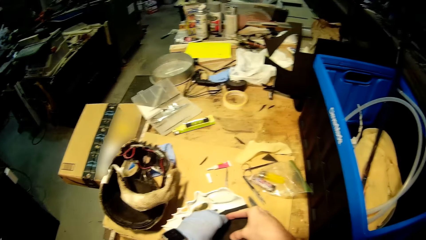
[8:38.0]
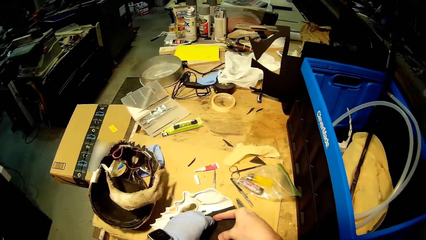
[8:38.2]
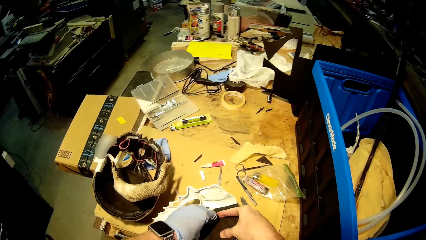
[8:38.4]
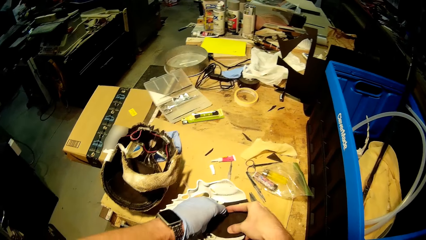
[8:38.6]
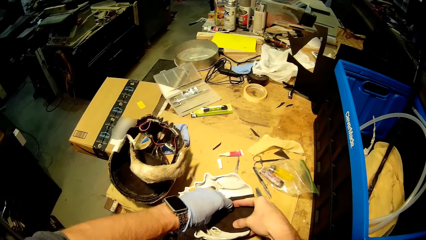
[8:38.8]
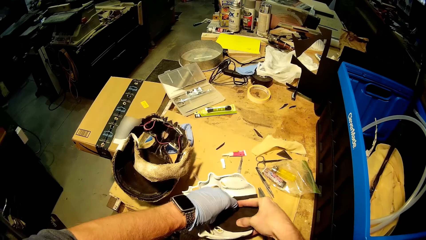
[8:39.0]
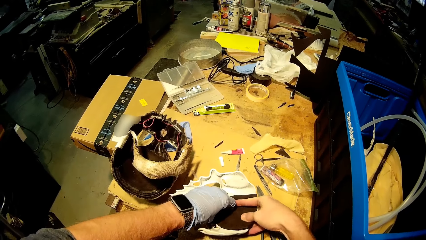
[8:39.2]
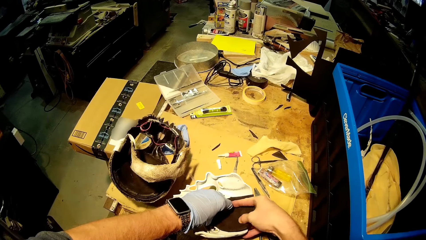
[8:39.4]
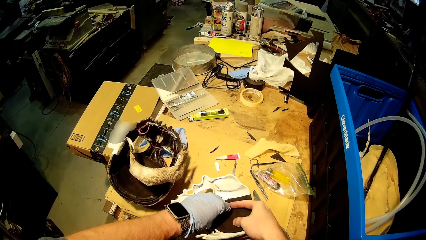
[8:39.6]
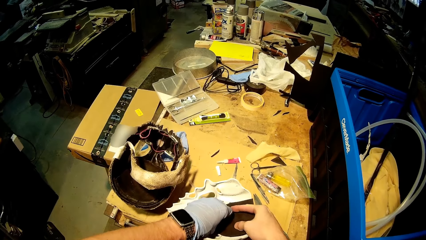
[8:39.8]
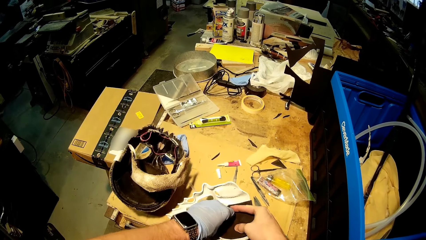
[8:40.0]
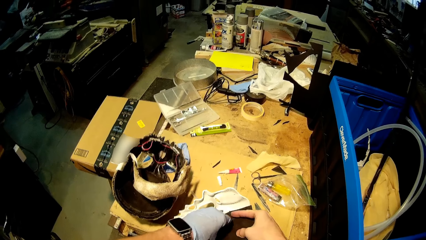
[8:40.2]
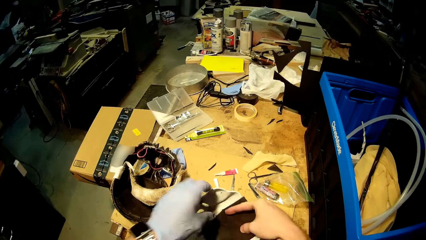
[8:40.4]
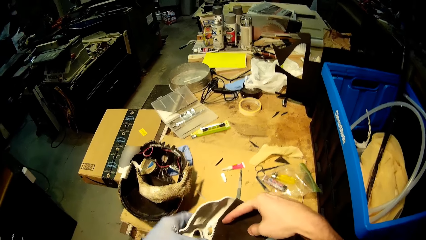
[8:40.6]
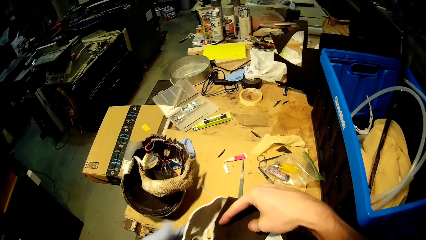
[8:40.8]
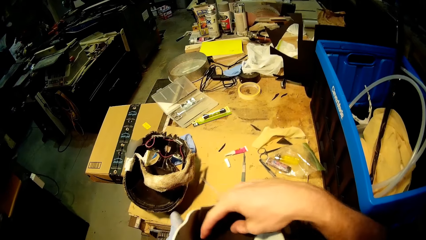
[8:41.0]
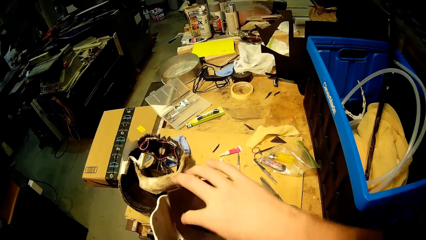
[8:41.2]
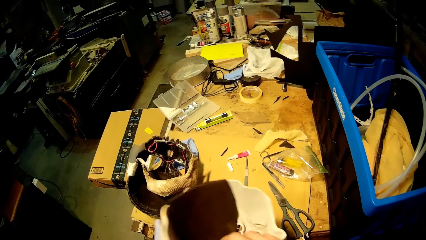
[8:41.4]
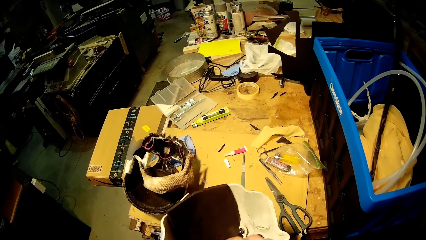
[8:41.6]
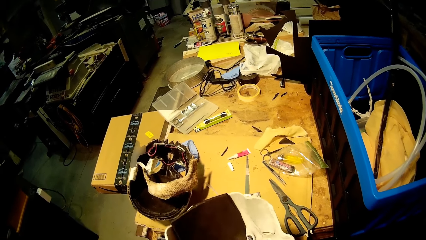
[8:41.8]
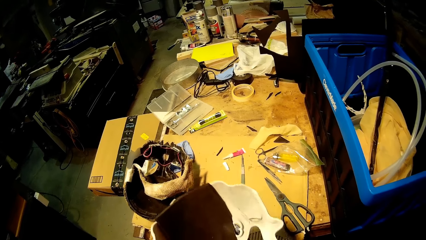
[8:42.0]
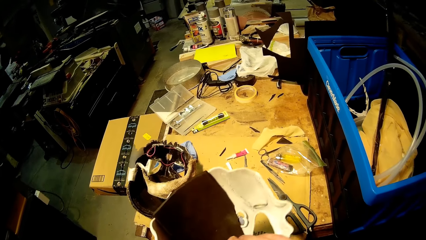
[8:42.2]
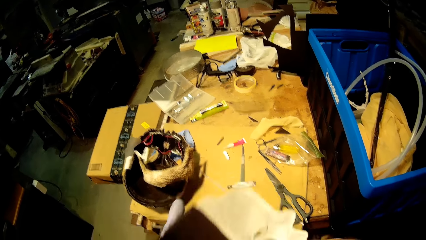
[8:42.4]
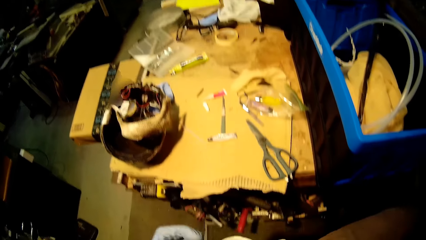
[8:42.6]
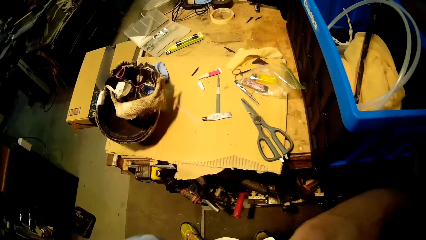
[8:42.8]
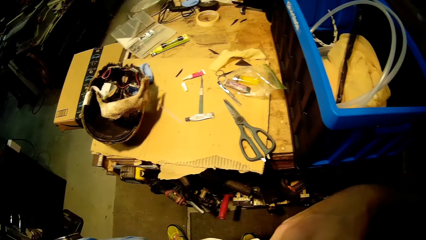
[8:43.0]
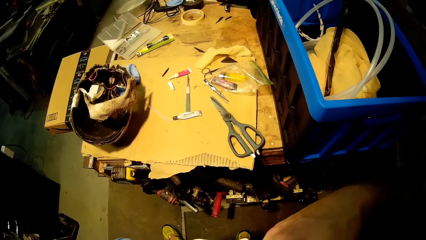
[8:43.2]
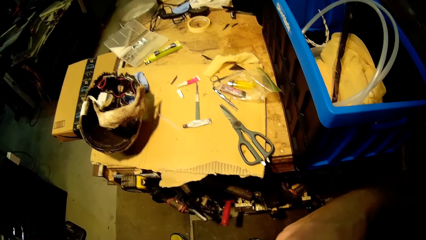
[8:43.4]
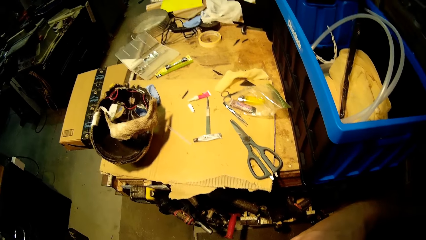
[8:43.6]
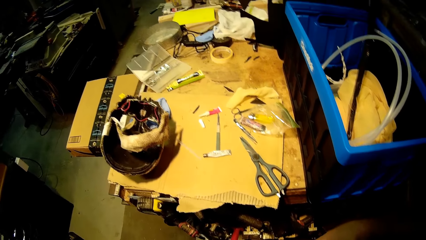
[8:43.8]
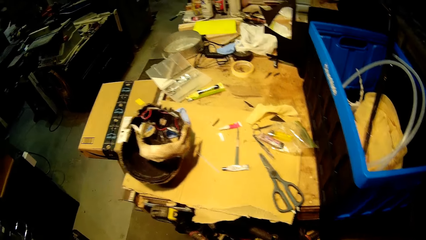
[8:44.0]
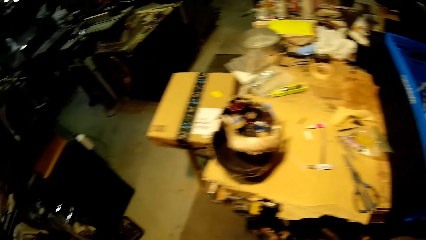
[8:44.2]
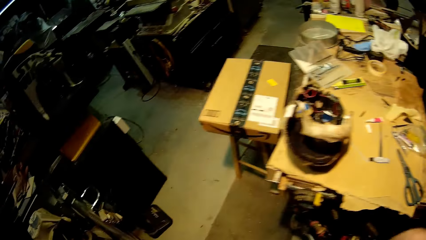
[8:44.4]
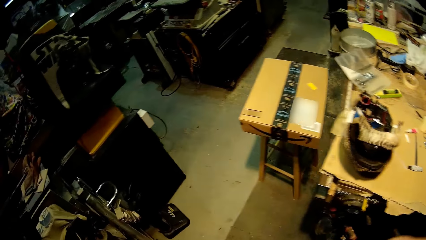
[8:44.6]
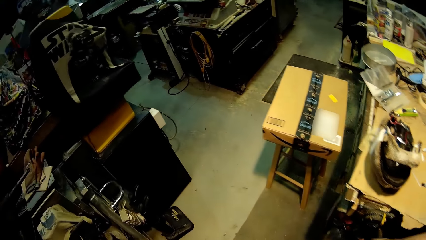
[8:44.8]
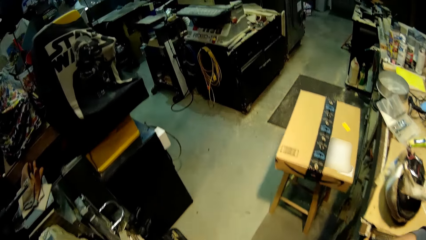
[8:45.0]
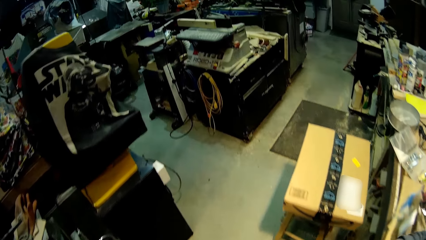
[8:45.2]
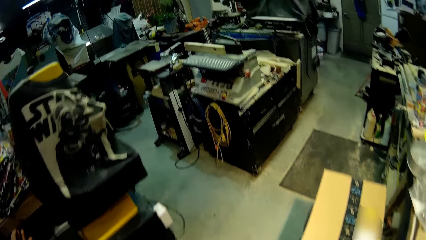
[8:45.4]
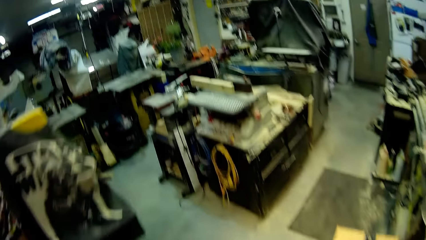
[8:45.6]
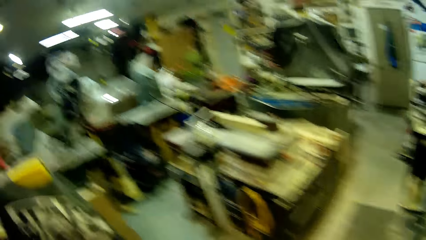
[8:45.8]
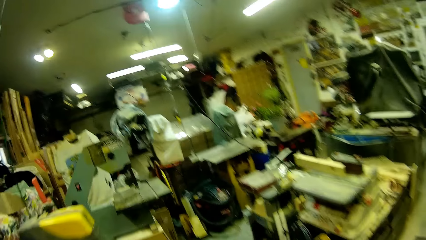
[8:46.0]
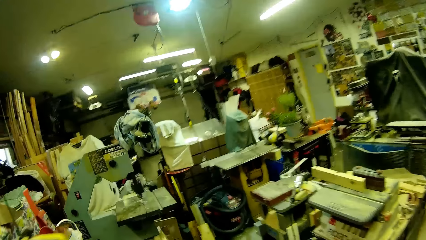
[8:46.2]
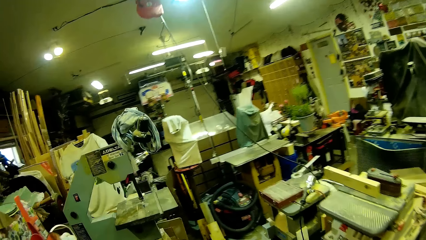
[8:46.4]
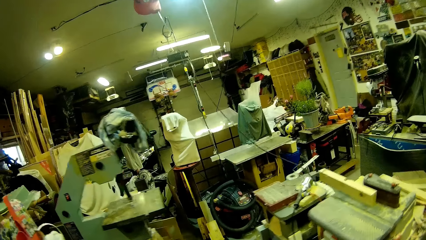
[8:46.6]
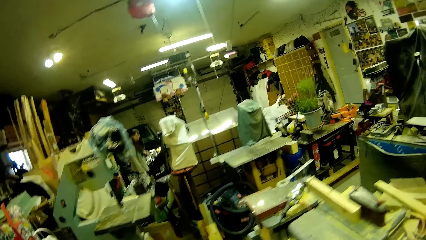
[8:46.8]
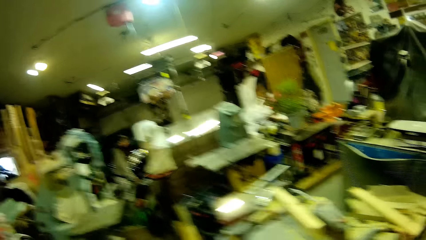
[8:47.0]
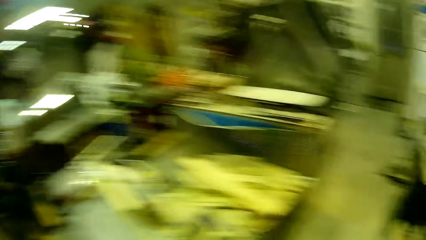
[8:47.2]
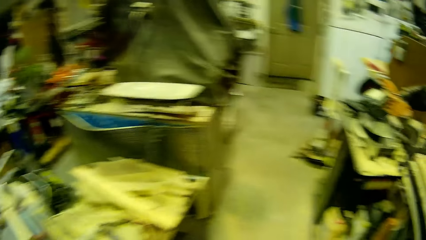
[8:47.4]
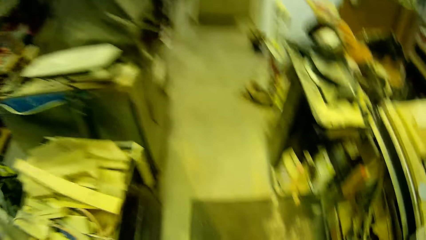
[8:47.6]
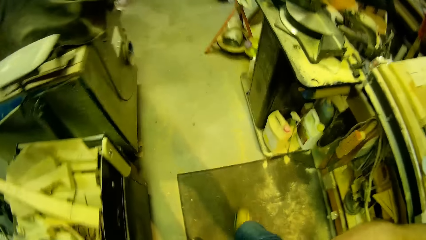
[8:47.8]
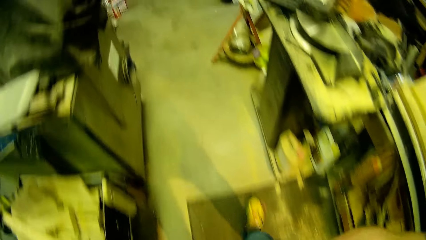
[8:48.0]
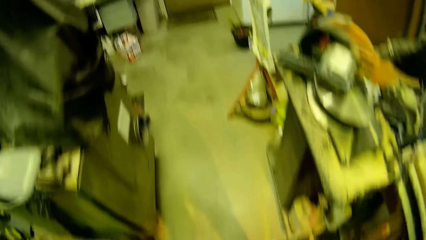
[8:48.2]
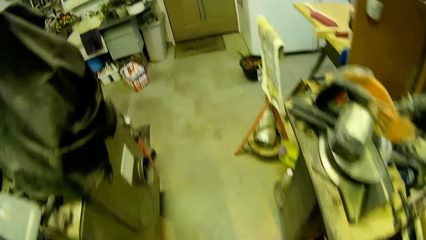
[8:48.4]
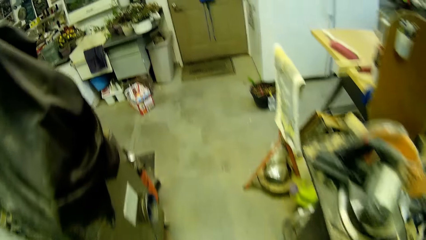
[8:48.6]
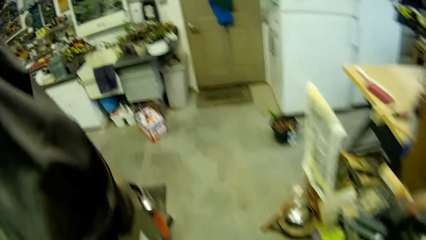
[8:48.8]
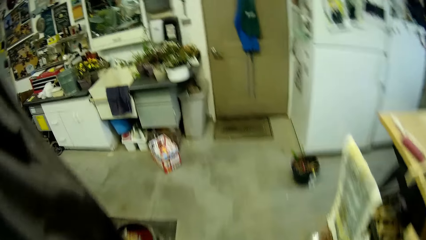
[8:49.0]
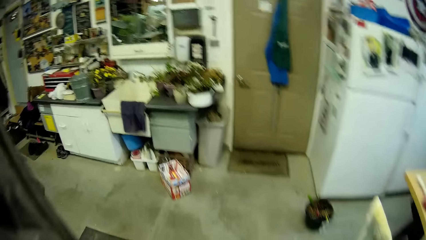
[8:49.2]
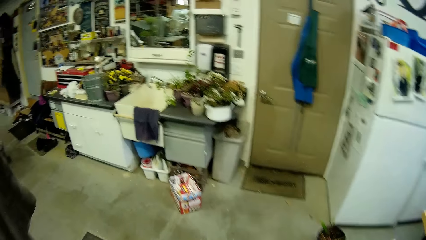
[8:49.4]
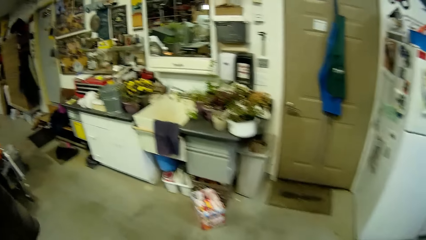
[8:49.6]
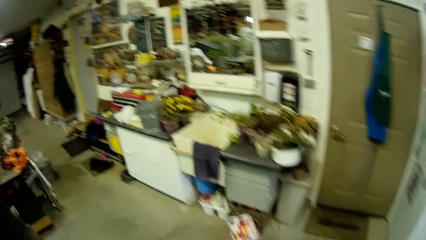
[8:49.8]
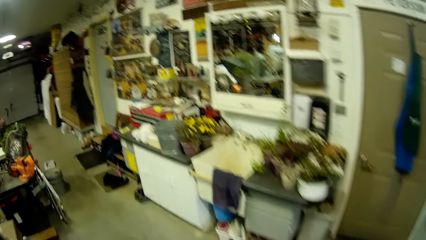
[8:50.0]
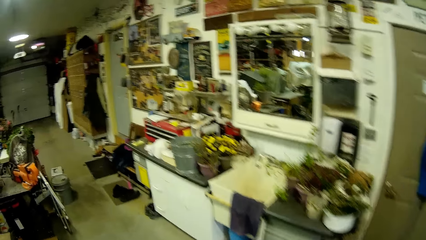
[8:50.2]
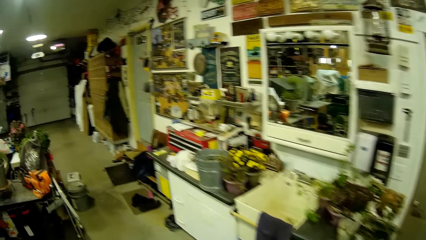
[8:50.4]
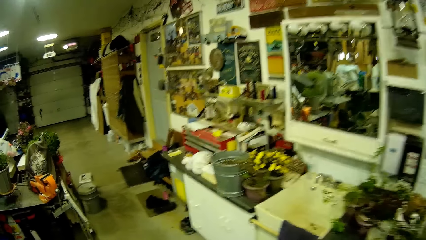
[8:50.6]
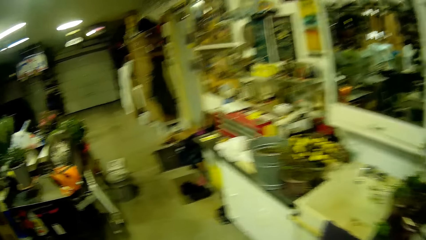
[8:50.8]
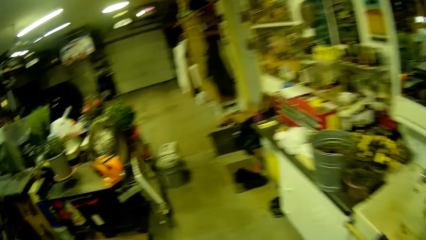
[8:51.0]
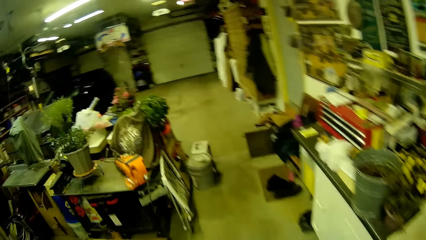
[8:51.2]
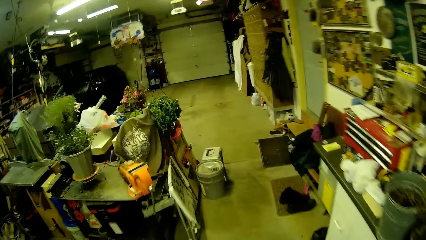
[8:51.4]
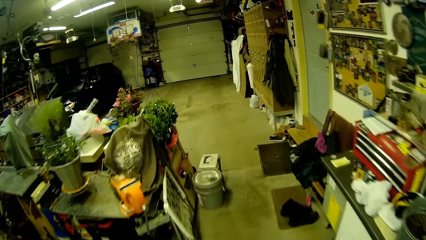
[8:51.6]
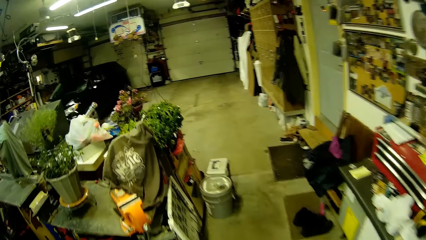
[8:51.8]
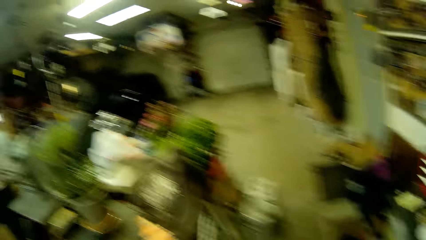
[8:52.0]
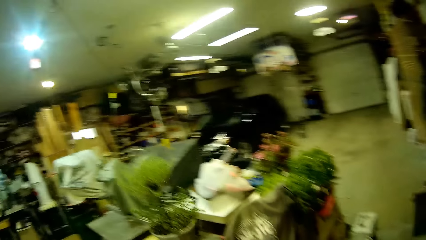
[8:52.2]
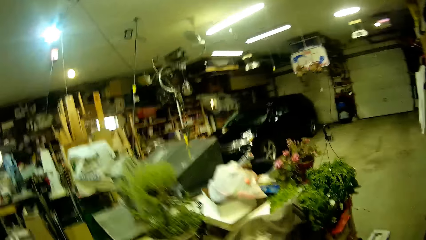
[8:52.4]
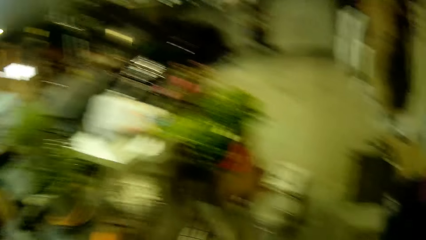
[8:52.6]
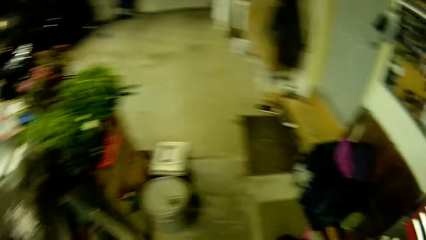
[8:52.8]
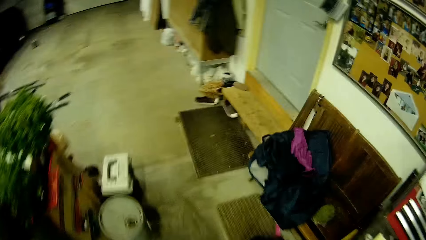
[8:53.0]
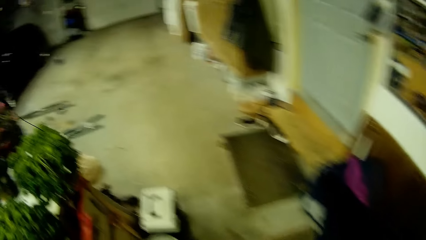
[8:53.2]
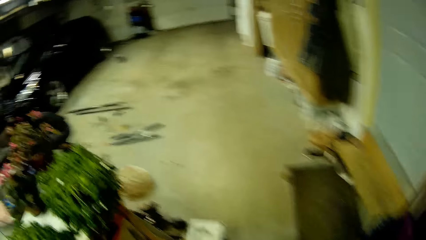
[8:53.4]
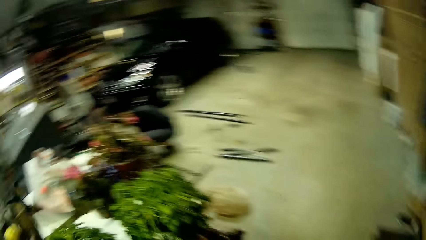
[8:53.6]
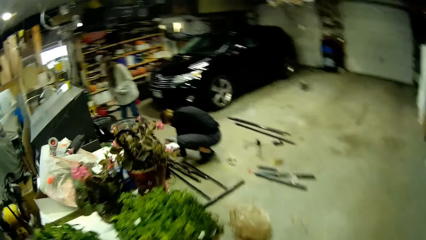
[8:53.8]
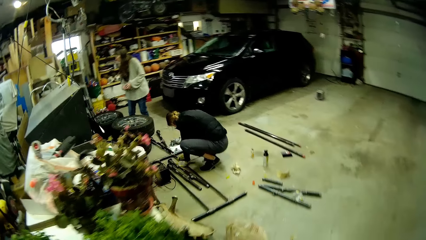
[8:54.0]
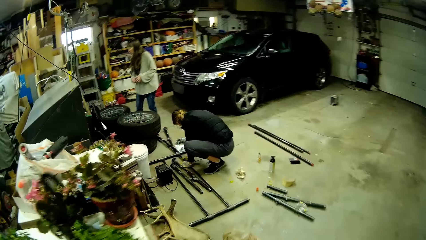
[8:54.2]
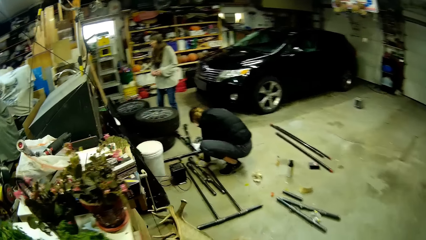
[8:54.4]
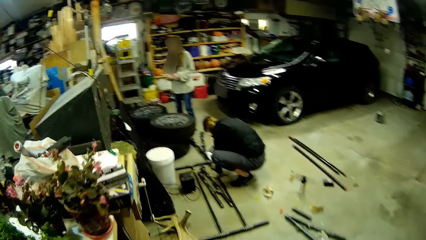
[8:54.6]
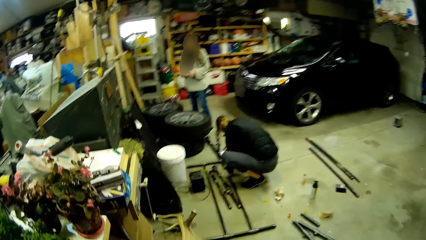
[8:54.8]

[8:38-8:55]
The camera wearer picks the mask from the table with both hands. They interact with the mask in both hands. They walk away from the table towards a woman and another woman. They walk around the garage.
